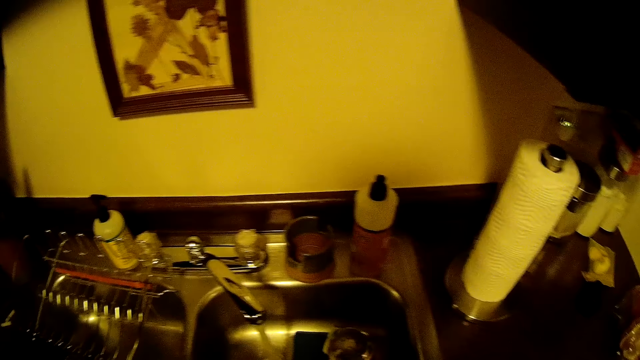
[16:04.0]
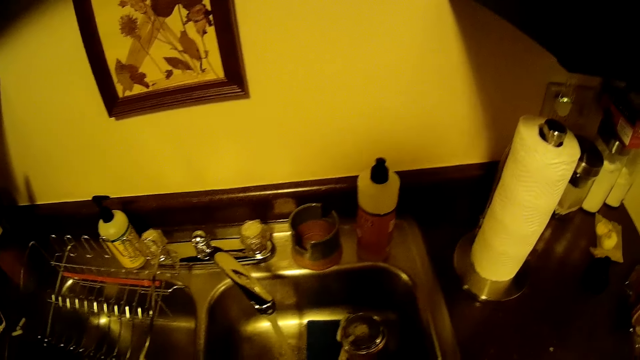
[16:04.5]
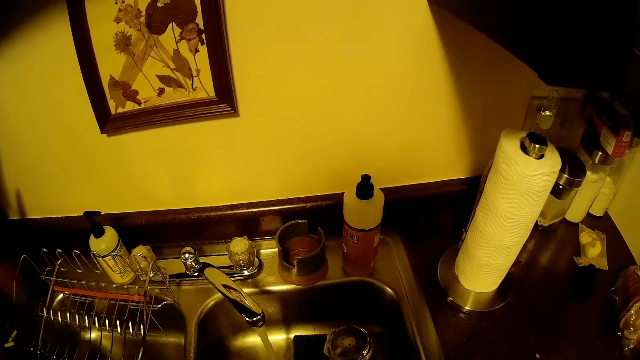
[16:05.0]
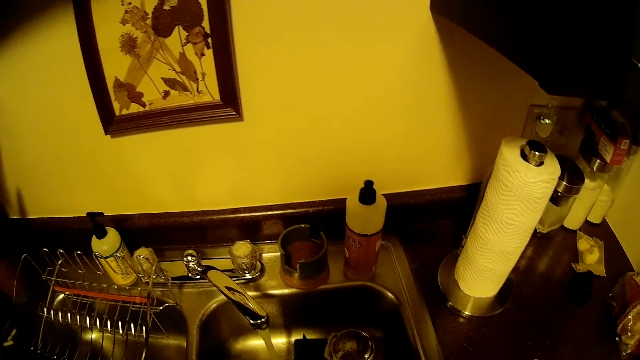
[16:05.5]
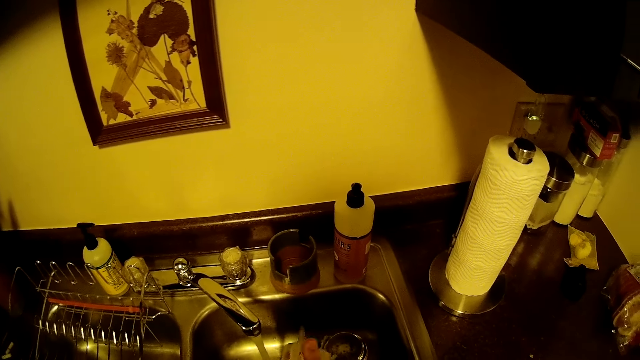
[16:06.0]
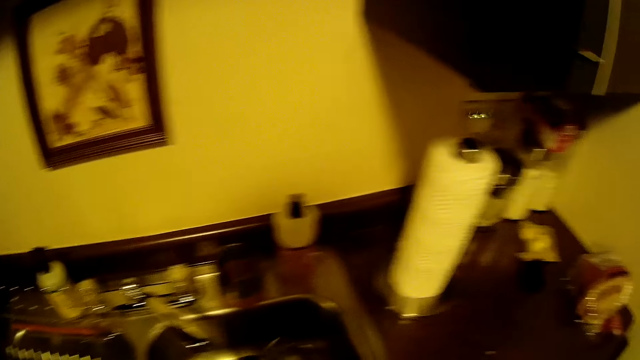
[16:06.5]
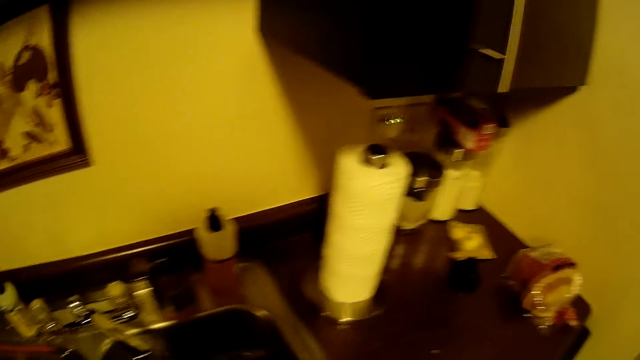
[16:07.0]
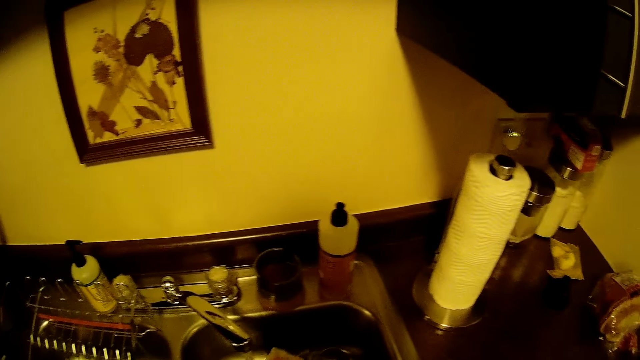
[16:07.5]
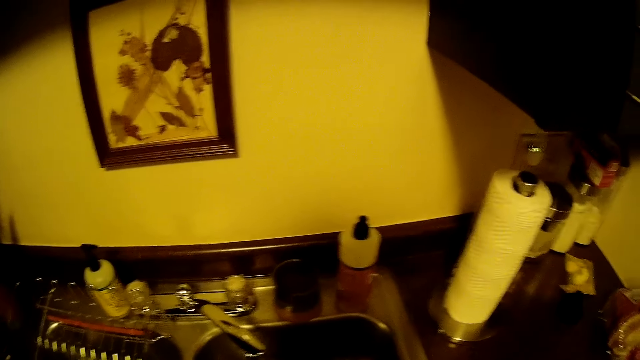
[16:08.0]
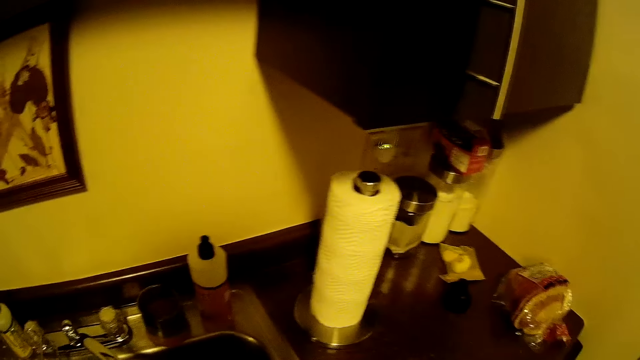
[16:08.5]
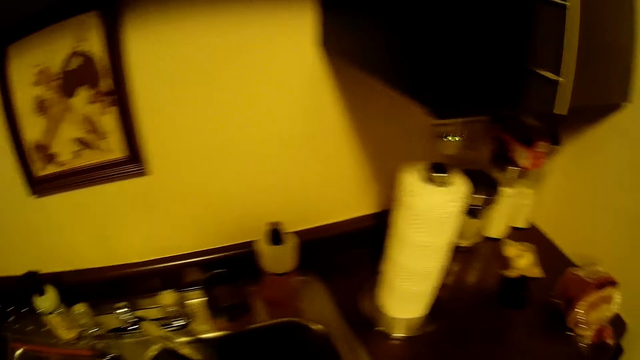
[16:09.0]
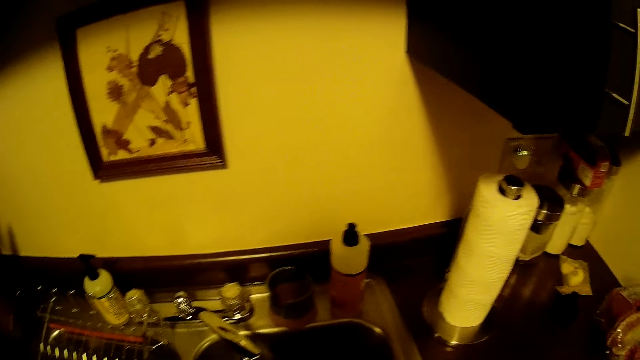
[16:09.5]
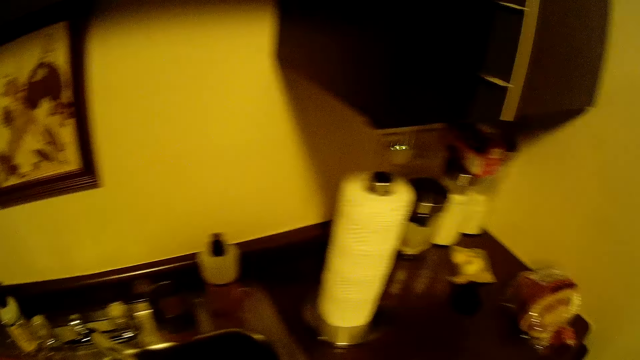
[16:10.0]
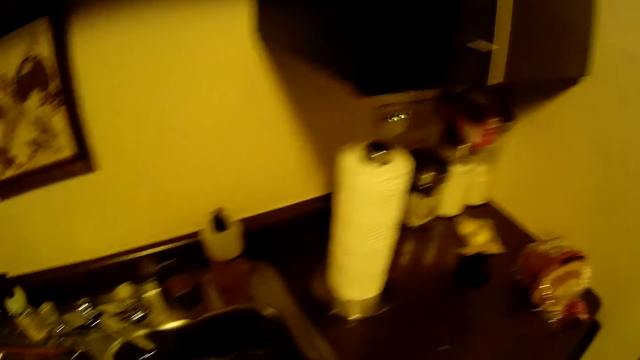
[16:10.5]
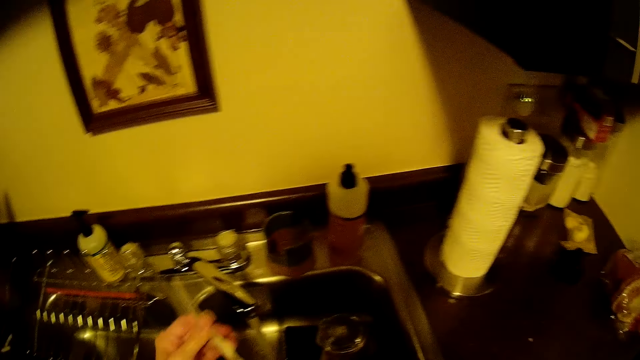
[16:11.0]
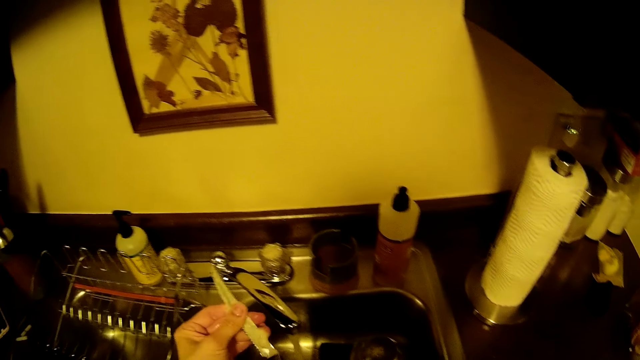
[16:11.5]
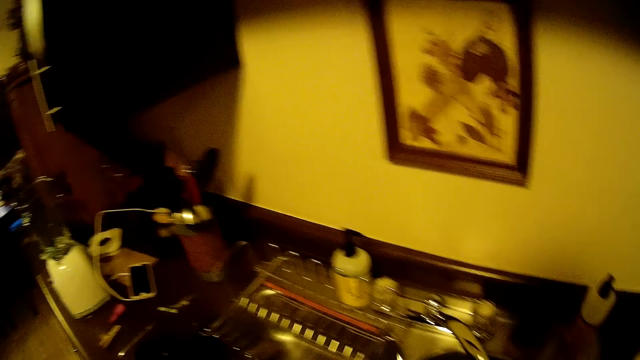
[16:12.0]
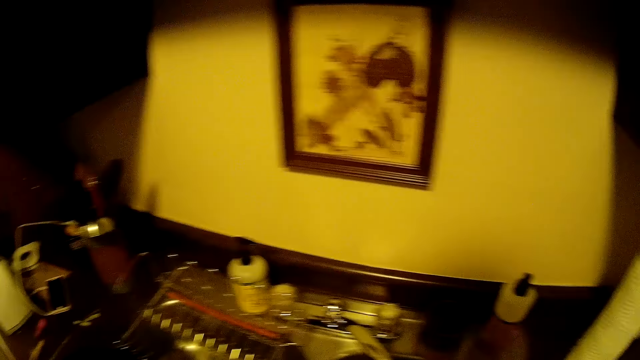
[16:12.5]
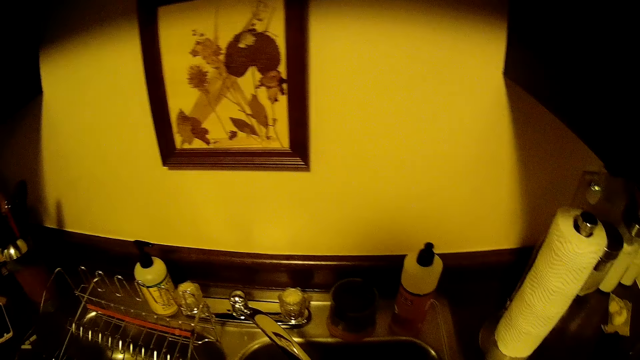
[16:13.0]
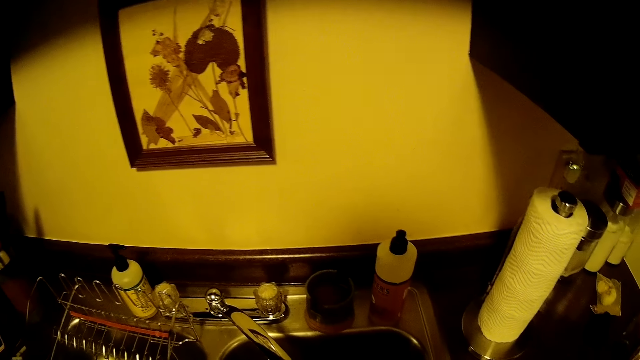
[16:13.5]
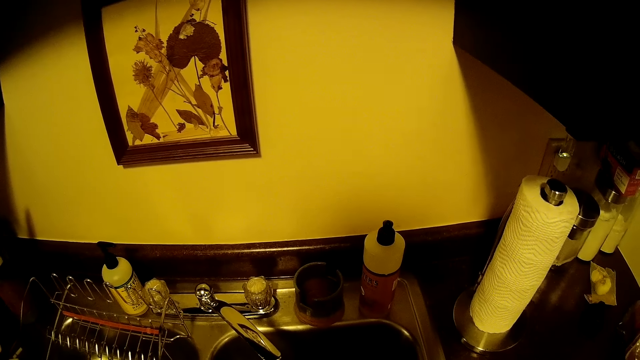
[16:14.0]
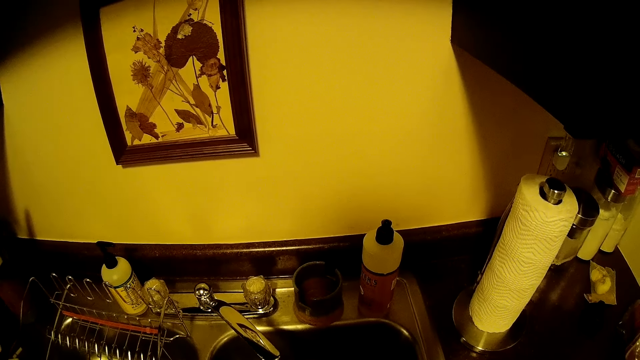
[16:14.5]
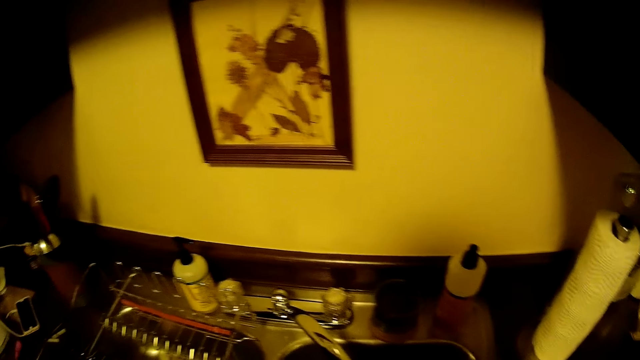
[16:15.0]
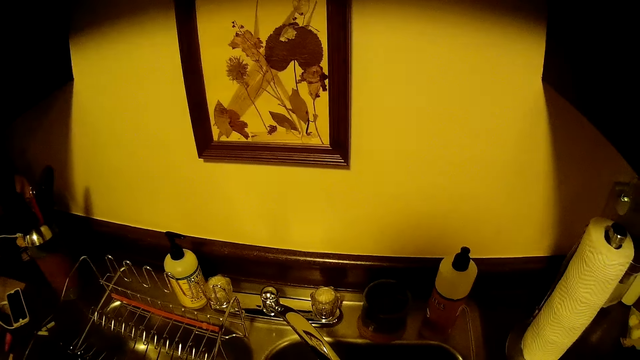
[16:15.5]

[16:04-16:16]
The camera wearer washes a knife in his left hand with a sponge in his right hand. He holds the knife with both hands. He rinses the knife under water from the tap.

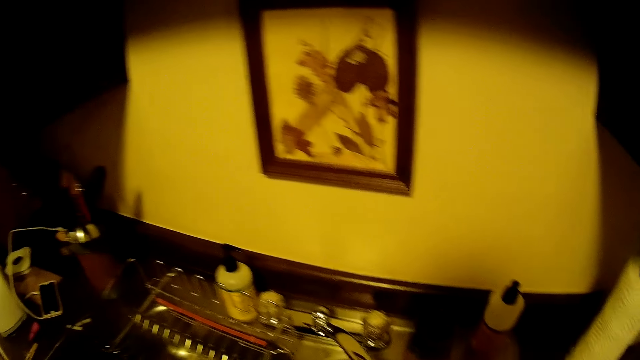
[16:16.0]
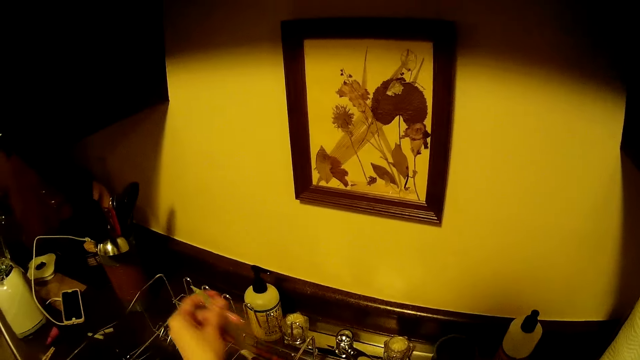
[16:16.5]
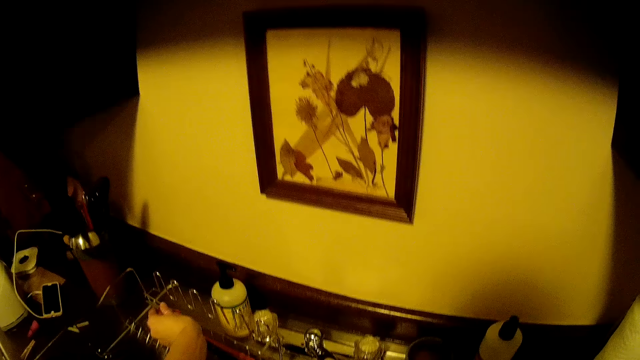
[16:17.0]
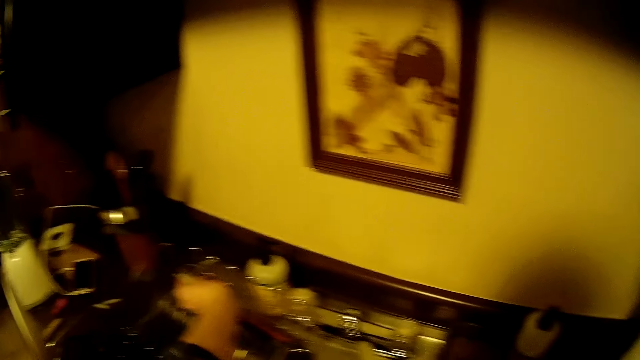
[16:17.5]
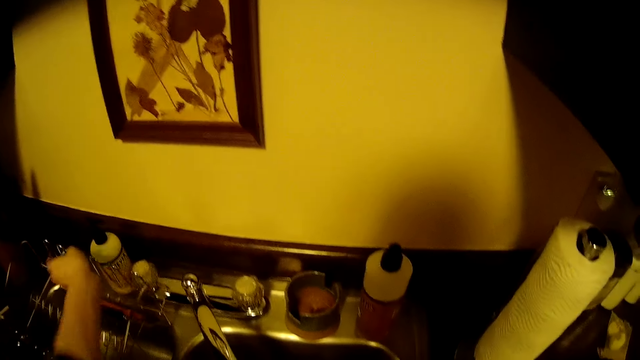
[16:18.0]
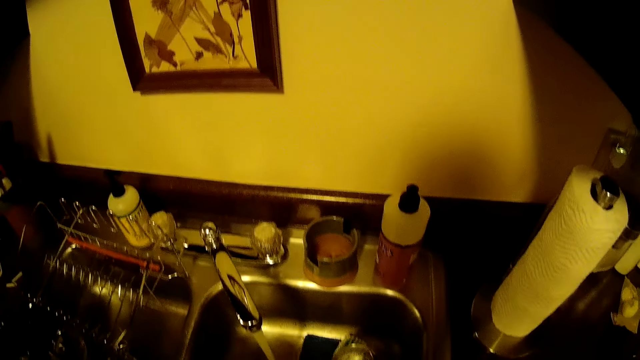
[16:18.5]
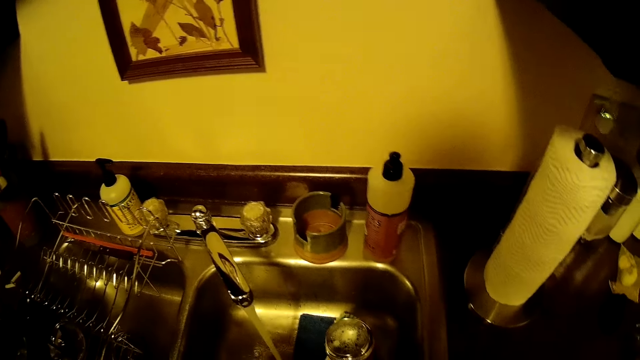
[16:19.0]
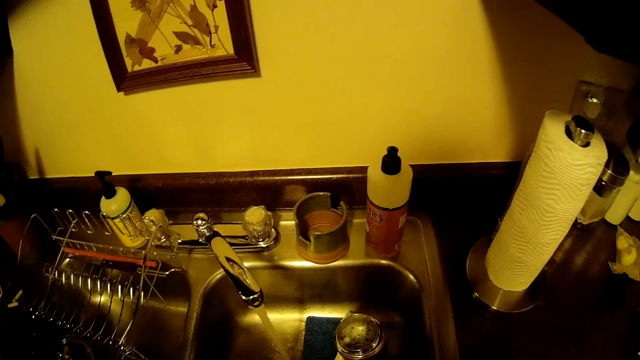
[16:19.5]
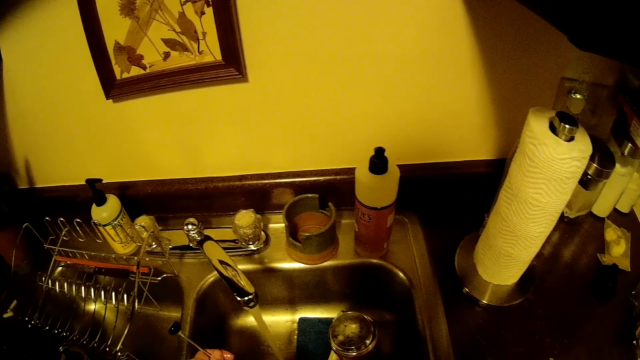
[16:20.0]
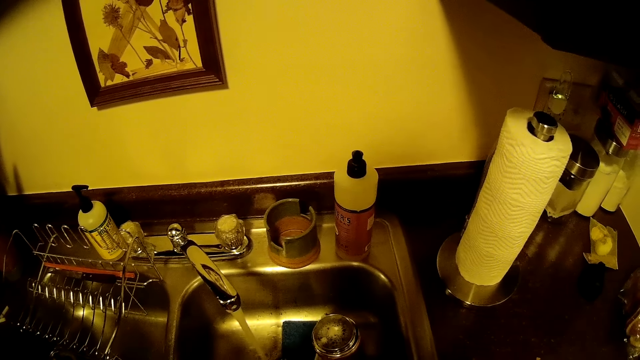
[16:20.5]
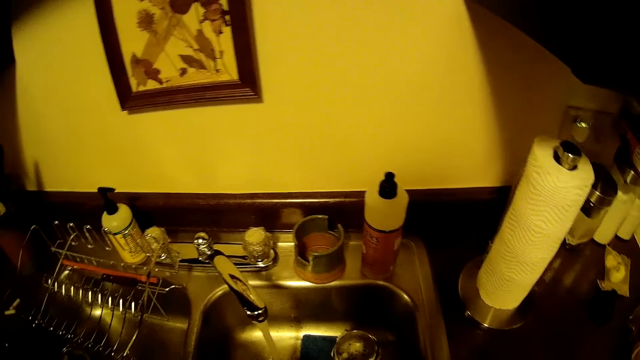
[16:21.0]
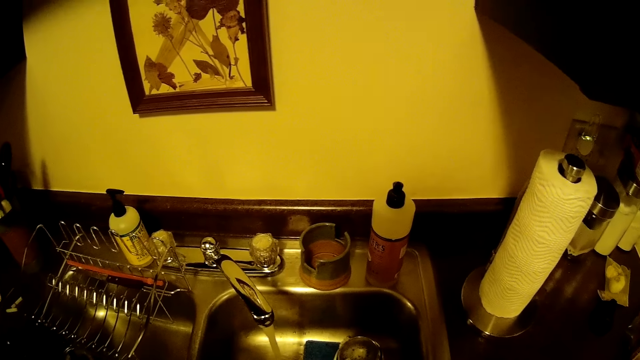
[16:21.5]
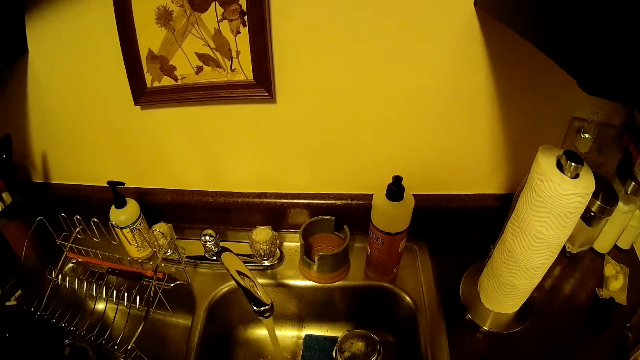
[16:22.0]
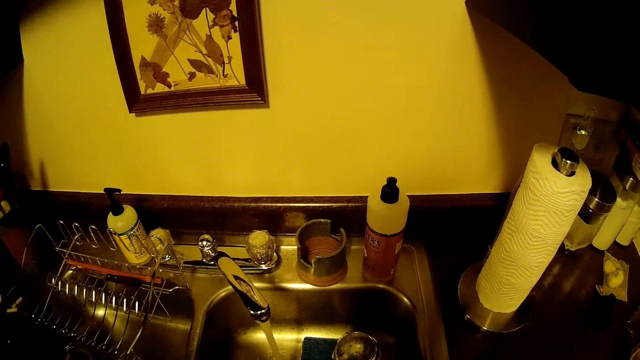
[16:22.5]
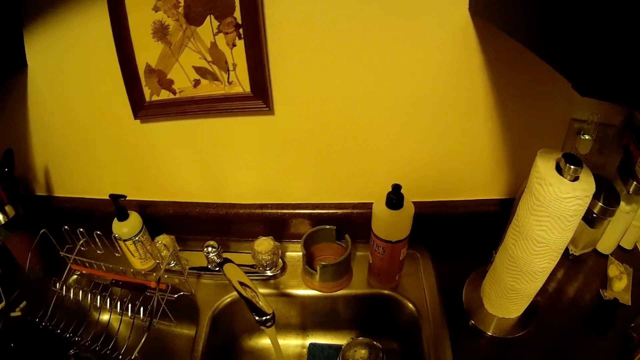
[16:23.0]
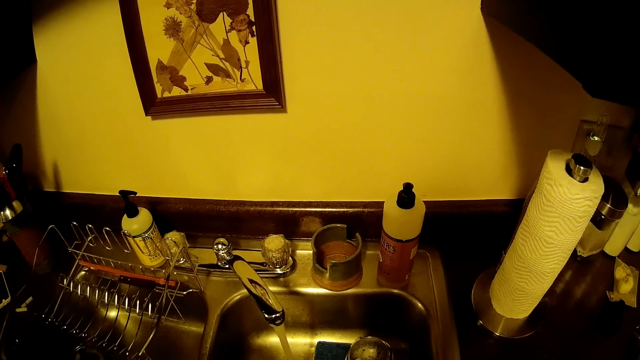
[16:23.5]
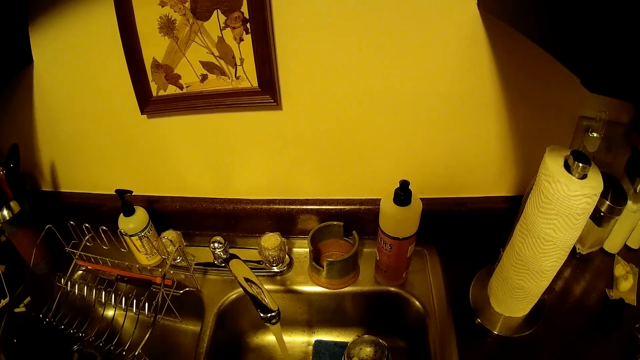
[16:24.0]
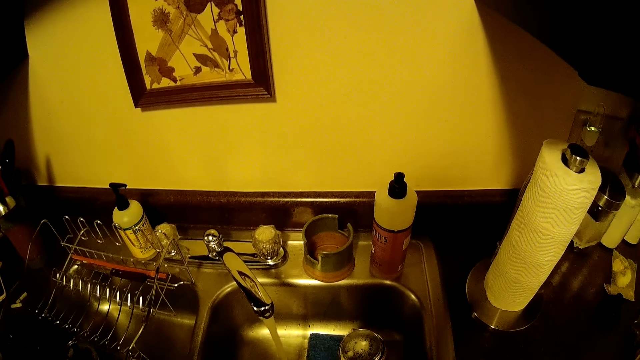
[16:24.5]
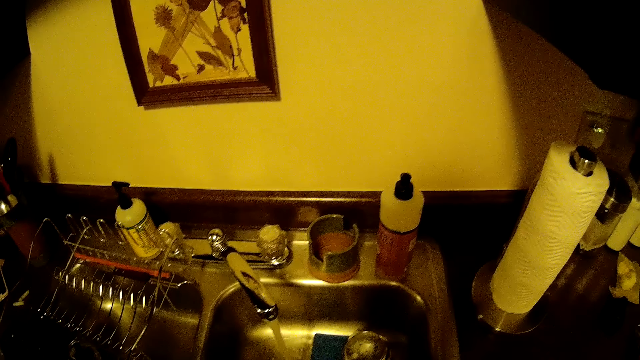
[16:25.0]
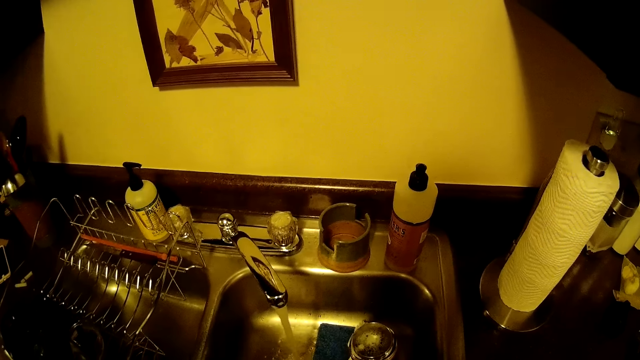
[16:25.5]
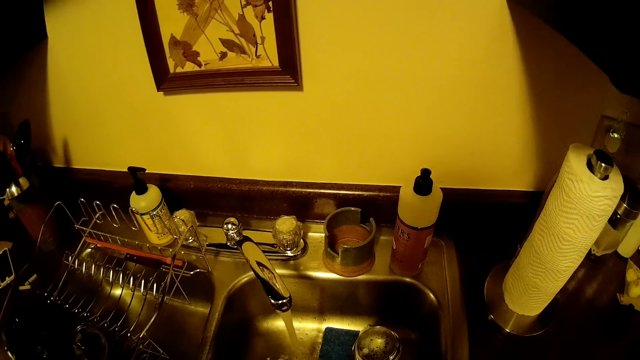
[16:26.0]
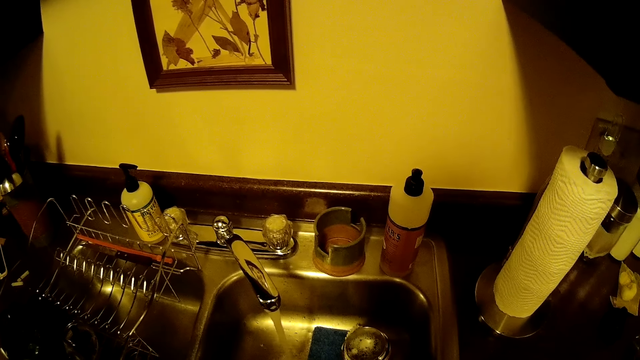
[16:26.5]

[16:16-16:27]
The camera wearer drops the knife on the plate rack with his left hand. He picks up a spoon from the plate rack with his left hand. He rinses the spoon under water from the tap. He washes a coffee compressor plunger, rod and lid.
